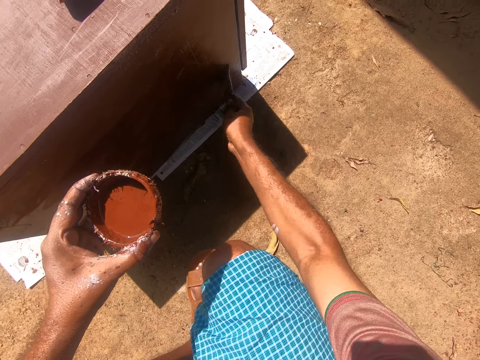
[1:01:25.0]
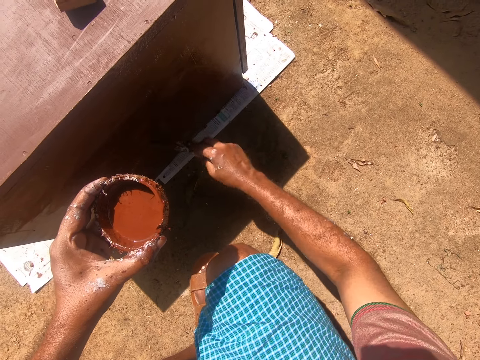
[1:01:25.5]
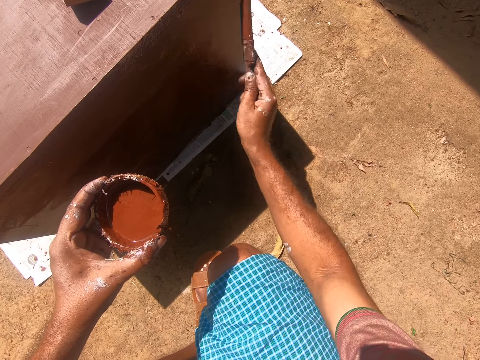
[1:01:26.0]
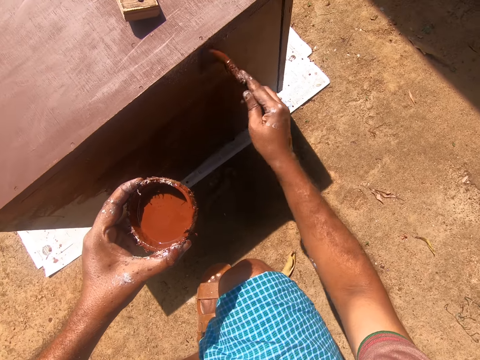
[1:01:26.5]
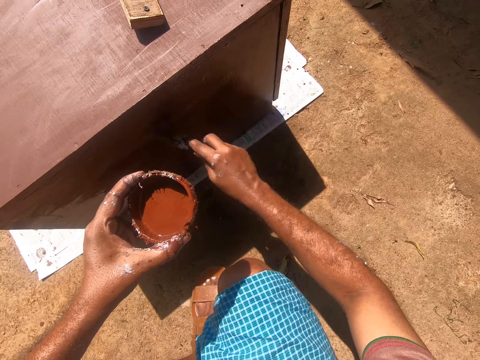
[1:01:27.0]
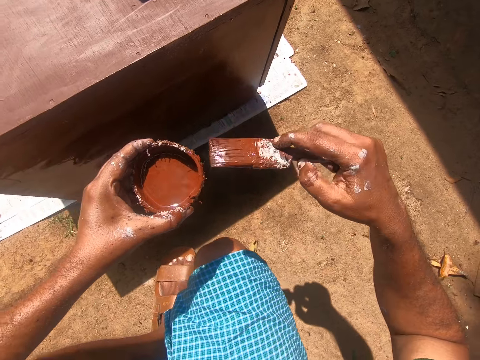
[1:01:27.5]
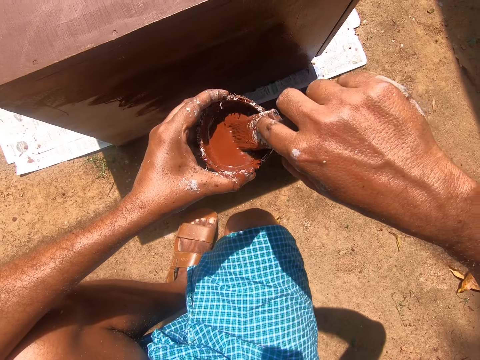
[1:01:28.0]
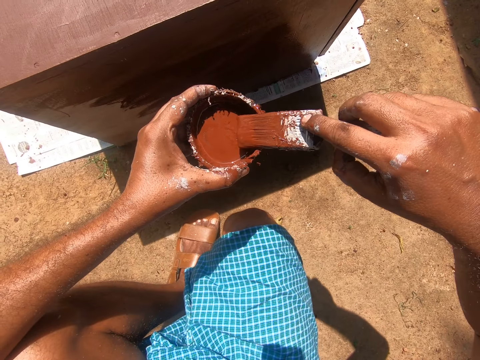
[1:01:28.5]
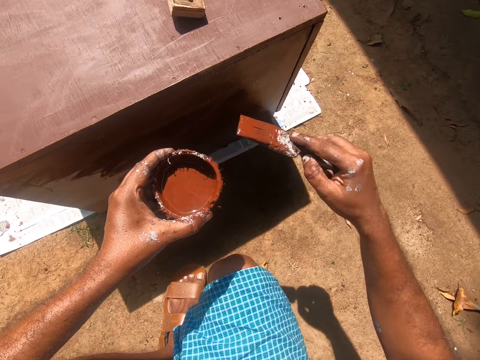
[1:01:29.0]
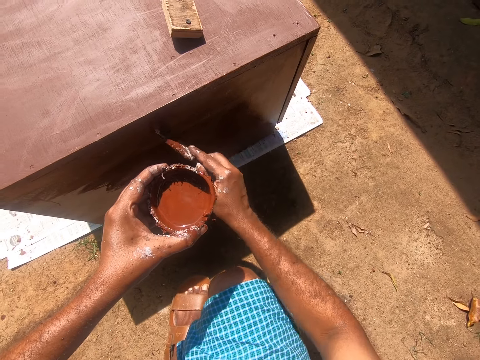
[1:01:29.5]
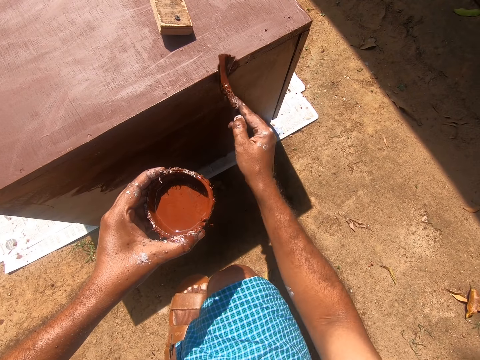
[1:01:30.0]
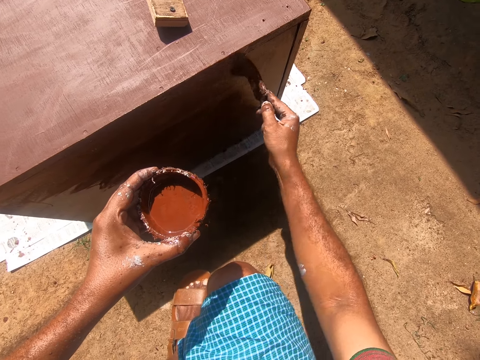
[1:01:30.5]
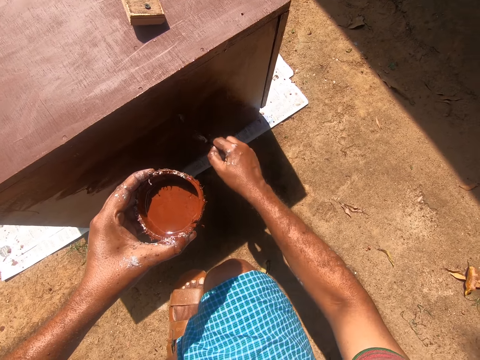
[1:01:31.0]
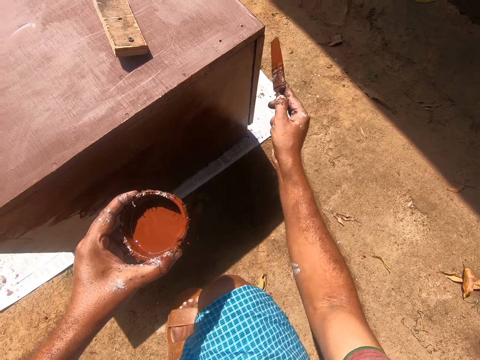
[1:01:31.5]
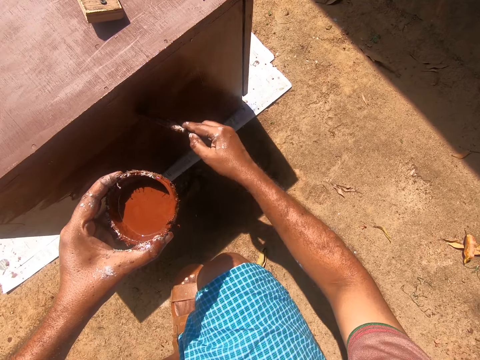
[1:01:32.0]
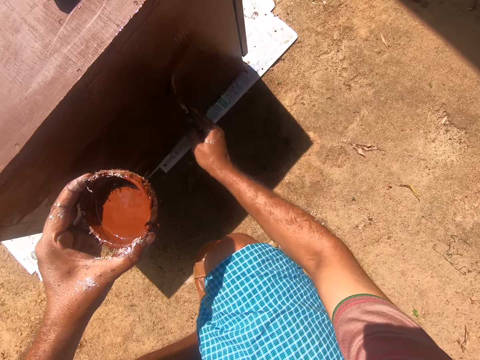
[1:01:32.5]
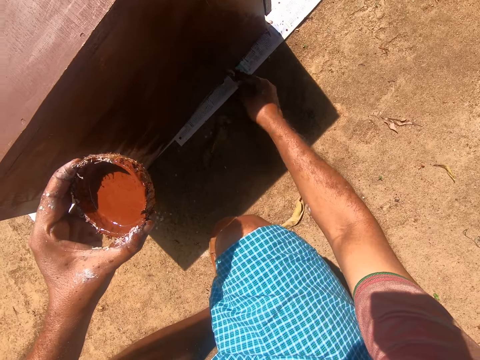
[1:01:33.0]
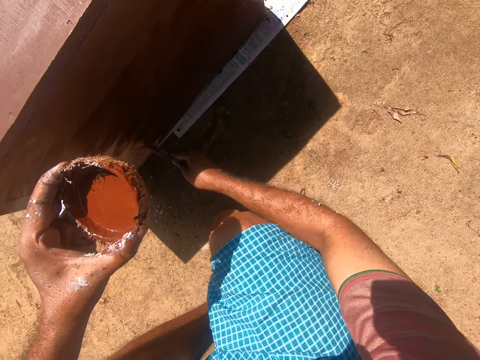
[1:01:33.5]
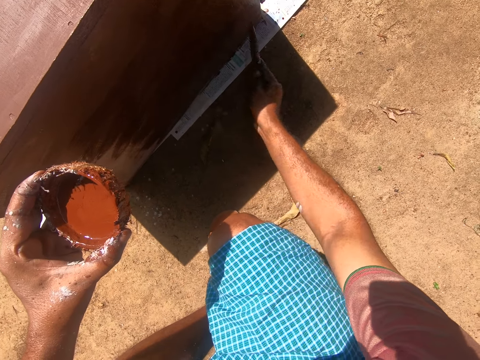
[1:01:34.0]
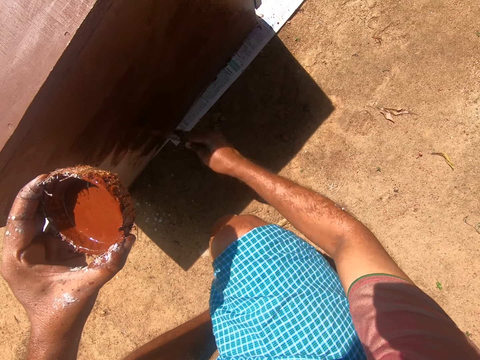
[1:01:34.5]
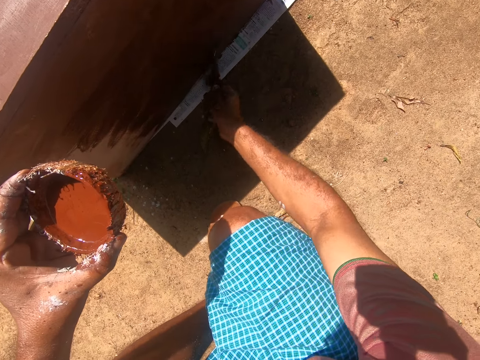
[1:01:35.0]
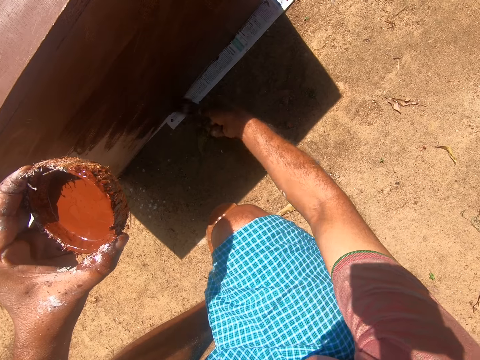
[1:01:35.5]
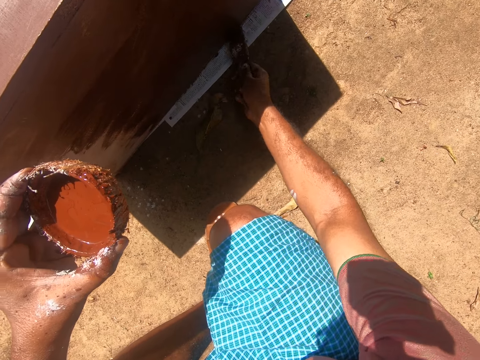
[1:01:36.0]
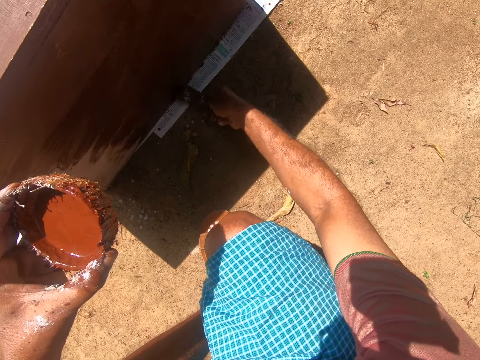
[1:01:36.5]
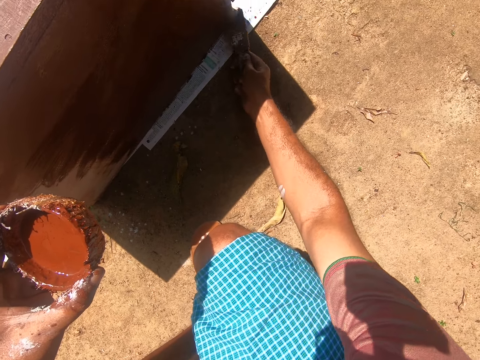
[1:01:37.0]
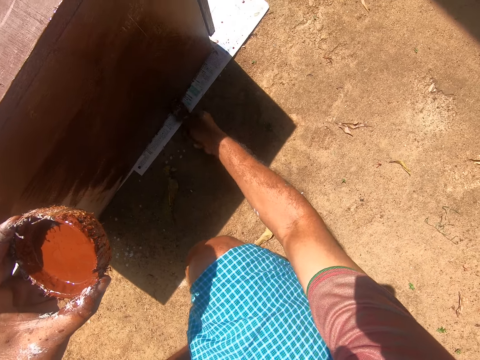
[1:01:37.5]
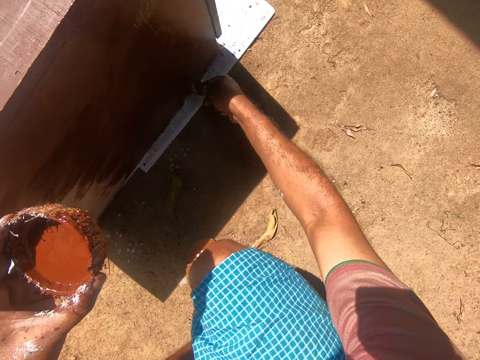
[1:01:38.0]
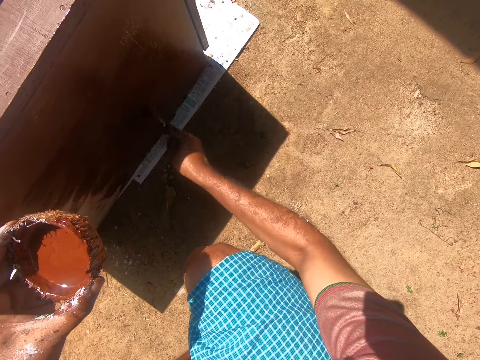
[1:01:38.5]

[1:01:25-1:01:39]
The camera wearer dips the paintbrush into the coconut shell containing paint. They paint the cupboard with the painting brush.

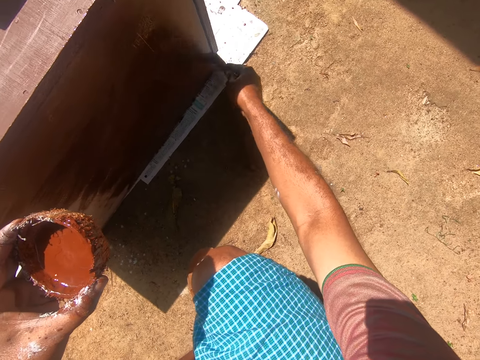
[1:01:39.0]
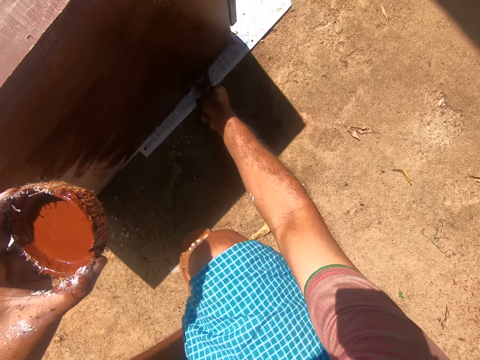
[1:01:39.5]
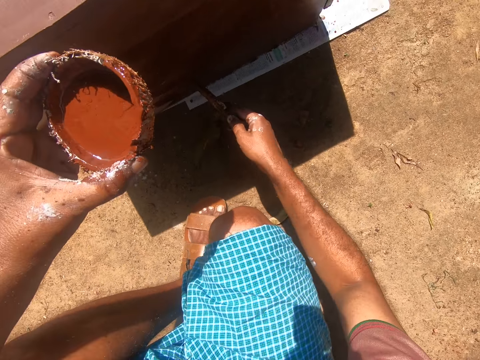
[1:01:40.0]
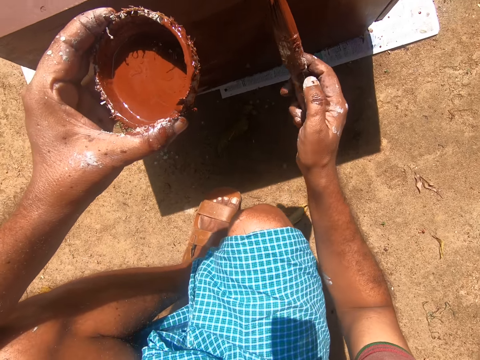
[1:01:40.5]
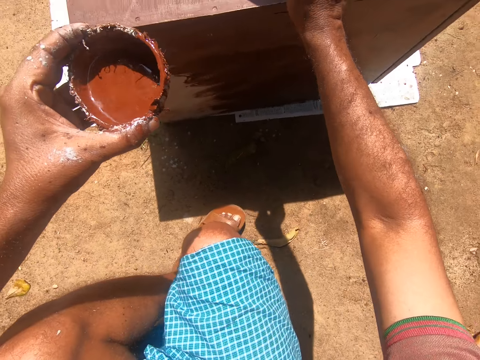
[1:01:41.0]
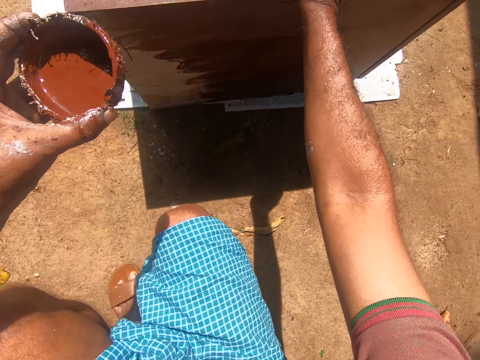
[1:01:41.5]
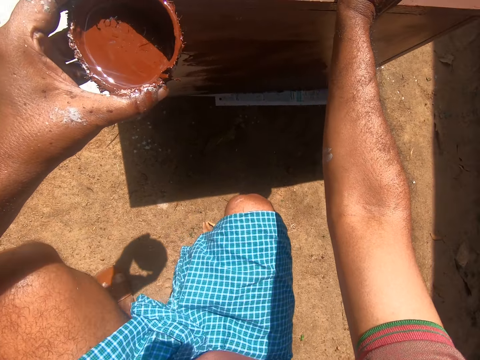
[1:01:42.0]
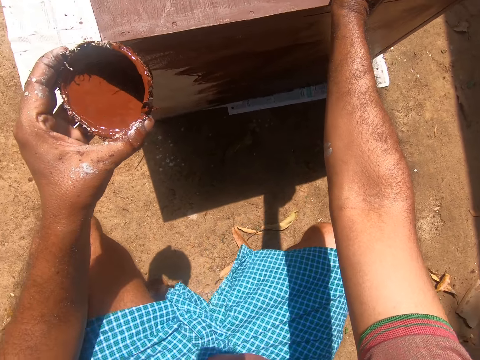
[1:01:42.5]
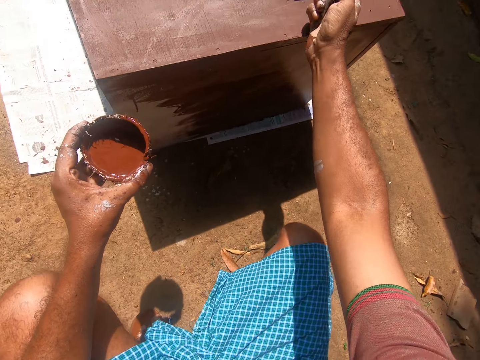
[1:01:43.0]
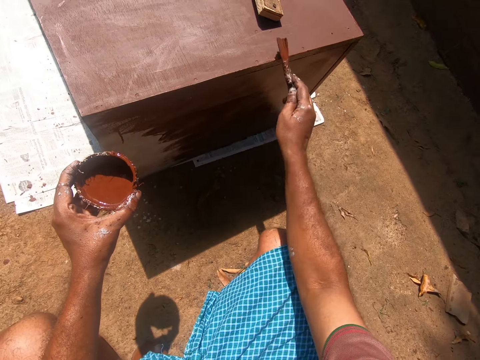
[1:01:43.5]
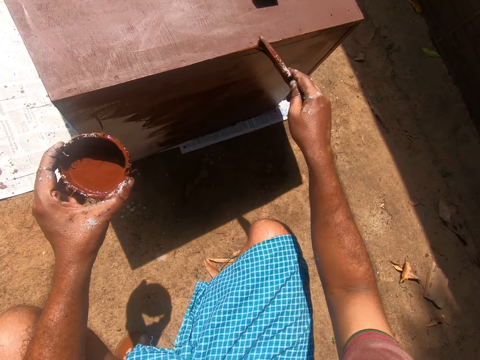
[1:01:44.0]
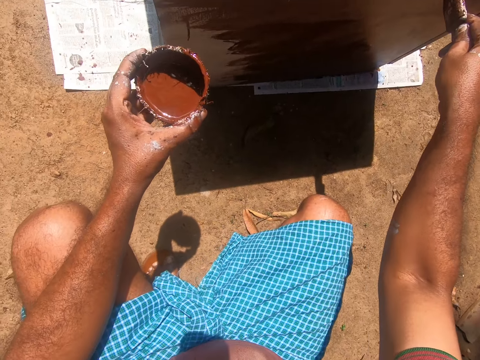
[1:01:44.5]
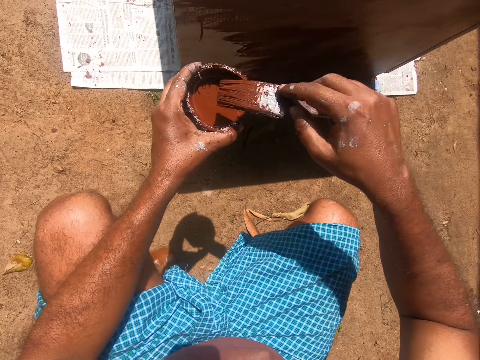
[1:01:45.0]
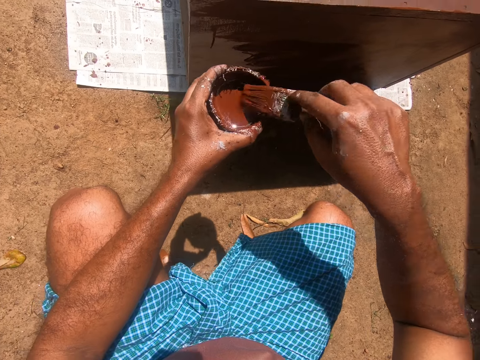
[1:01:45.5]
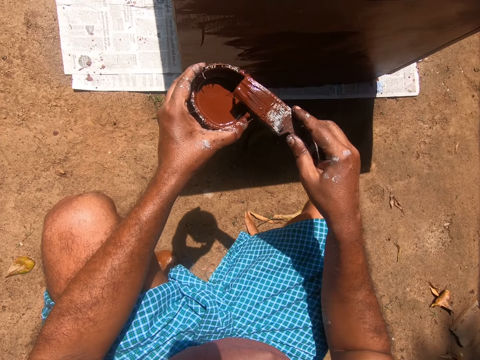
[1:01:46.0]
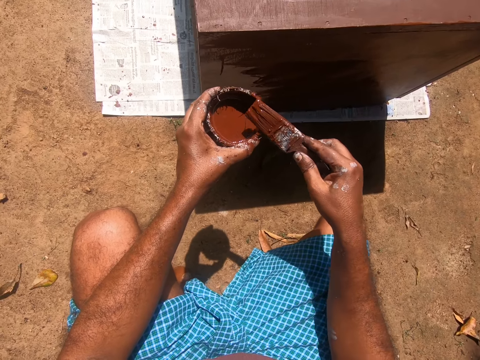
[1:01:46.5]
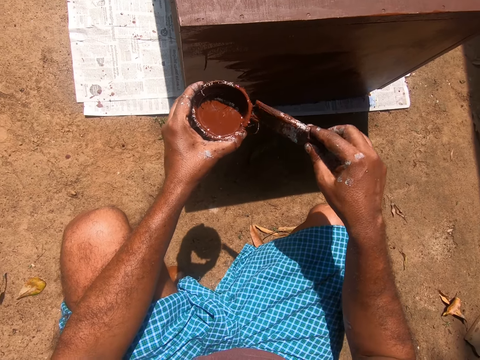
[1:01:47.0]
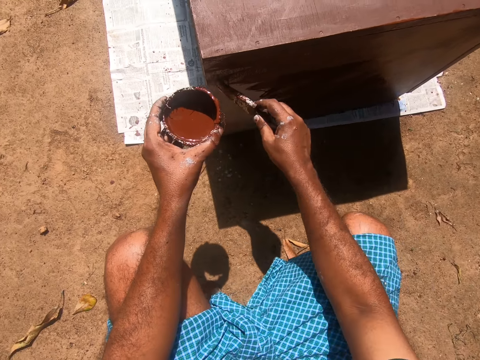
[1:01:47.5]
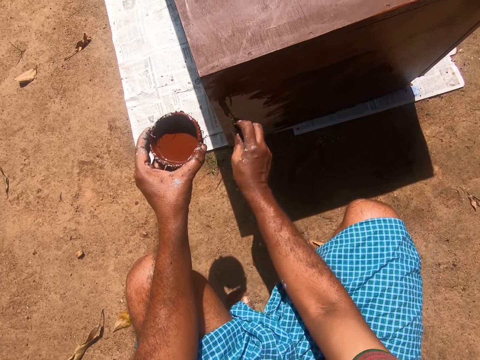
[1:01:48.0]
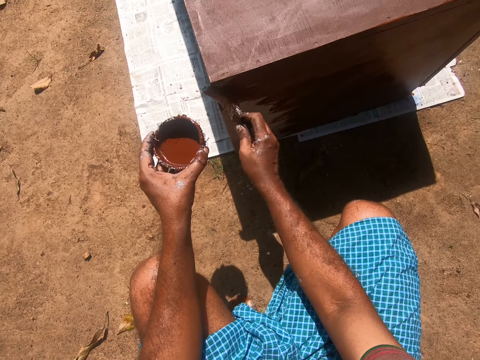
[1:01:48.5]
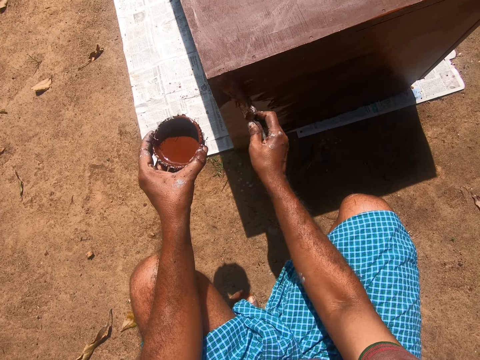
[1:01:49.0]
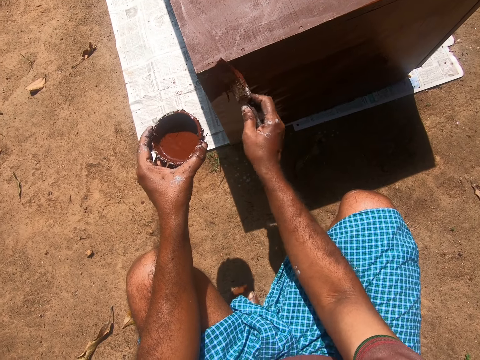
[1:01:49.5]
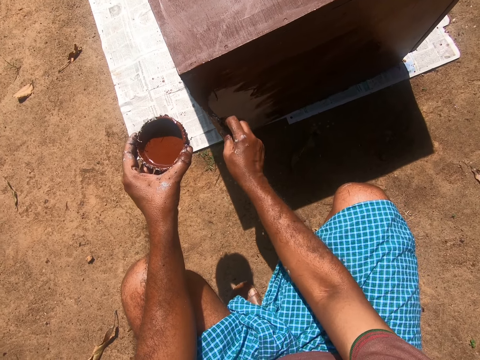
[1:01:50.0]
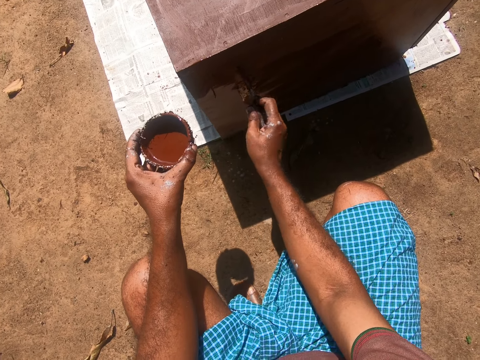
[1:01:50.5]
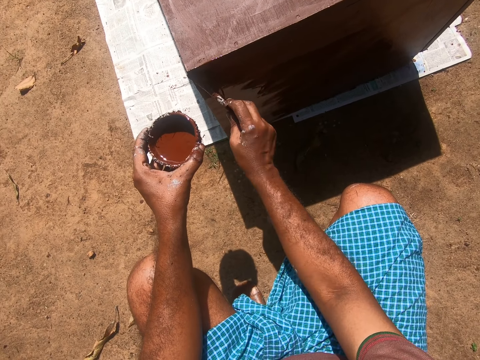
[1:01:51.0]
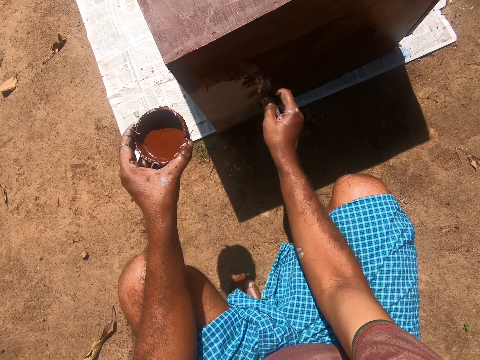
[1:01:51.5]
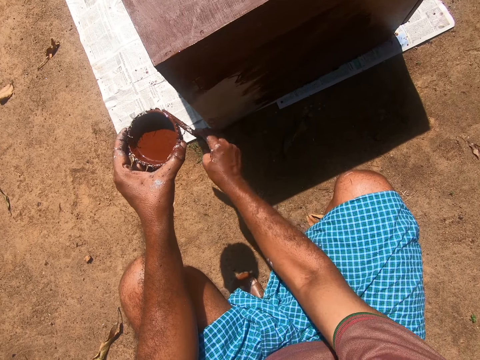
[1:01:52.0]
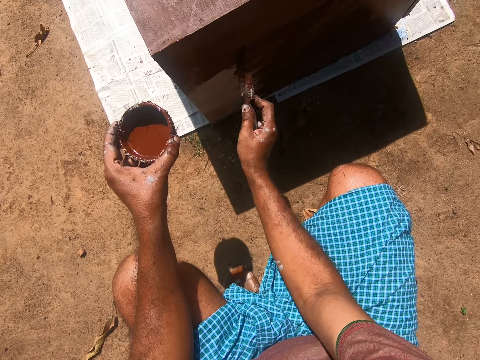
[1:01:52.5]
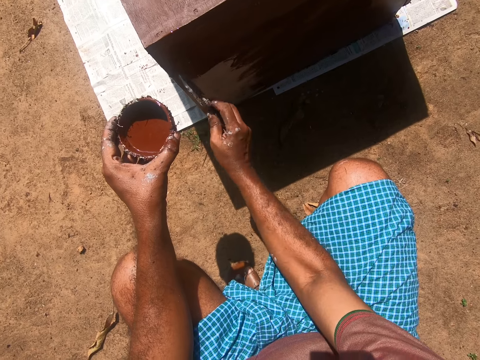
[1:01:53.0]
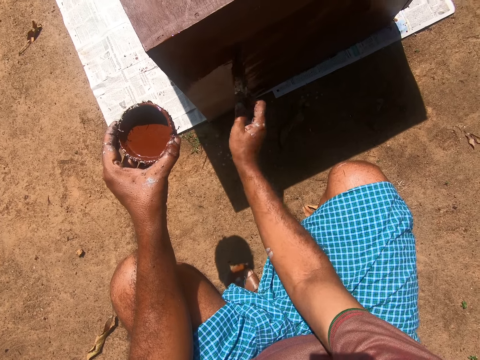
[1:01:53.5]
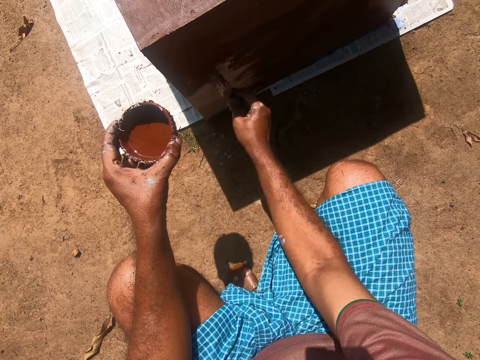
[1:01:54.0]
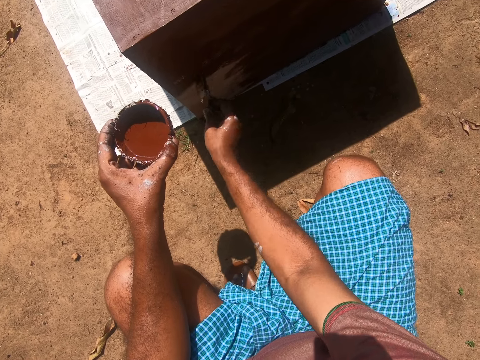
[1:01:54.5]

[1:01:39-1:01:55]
The camera wearer touches the cabinet. They paint the cabinet. They dip the paintbrush into the coconut shell containing paint. They paint the cupboard with the painting brush.
